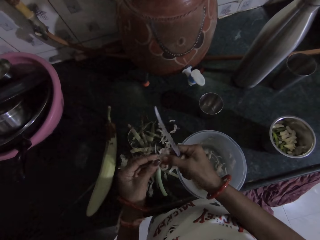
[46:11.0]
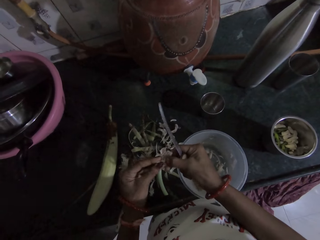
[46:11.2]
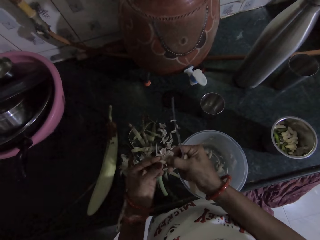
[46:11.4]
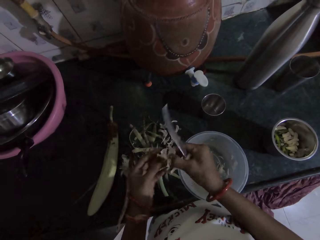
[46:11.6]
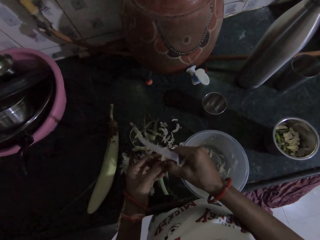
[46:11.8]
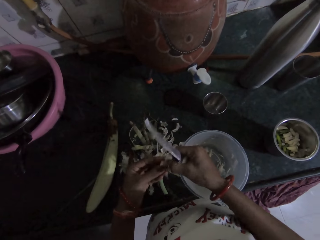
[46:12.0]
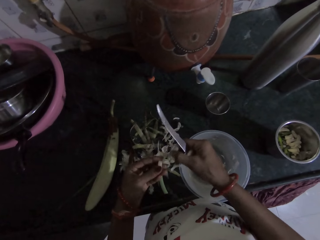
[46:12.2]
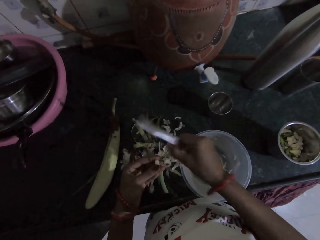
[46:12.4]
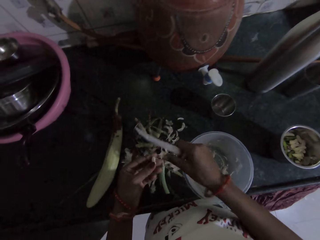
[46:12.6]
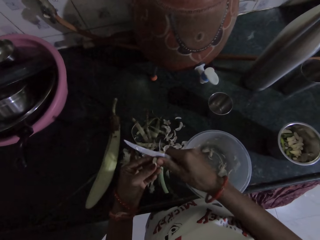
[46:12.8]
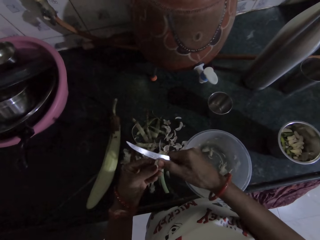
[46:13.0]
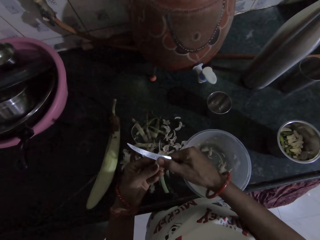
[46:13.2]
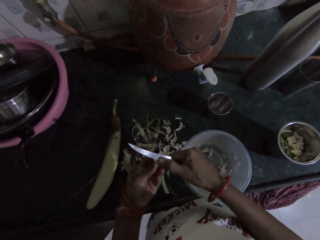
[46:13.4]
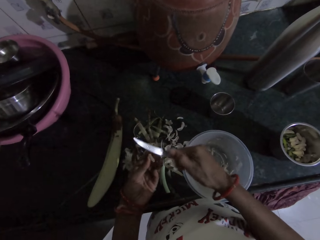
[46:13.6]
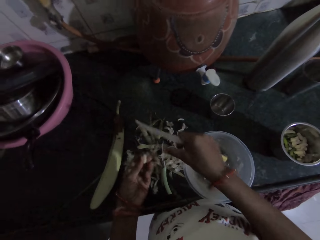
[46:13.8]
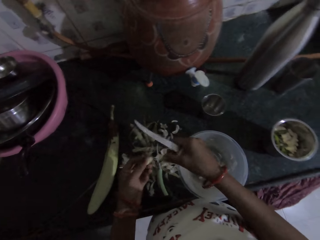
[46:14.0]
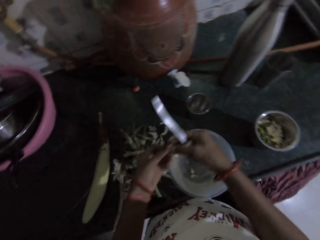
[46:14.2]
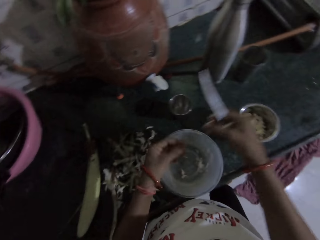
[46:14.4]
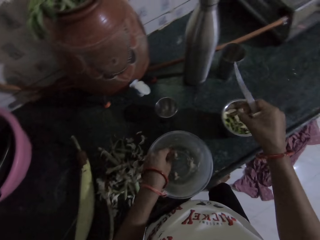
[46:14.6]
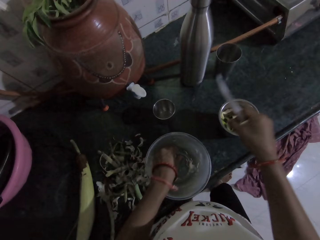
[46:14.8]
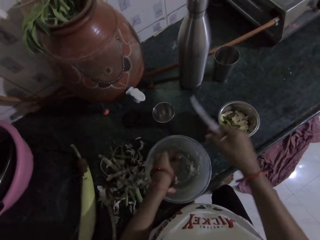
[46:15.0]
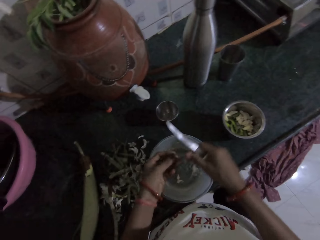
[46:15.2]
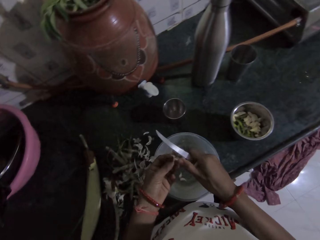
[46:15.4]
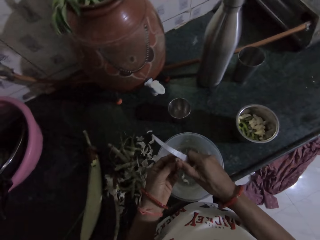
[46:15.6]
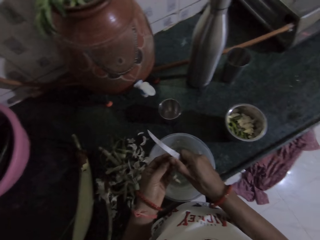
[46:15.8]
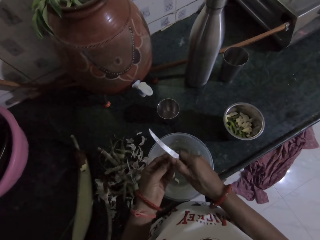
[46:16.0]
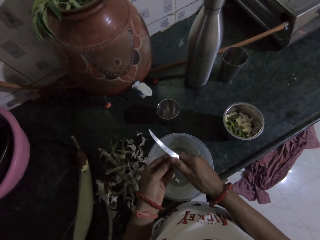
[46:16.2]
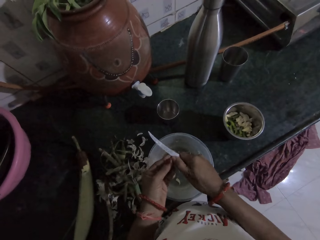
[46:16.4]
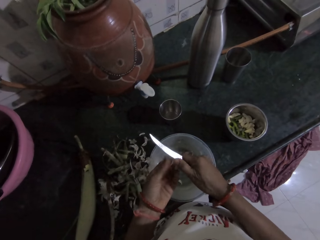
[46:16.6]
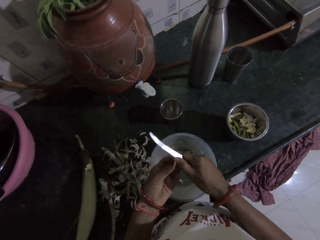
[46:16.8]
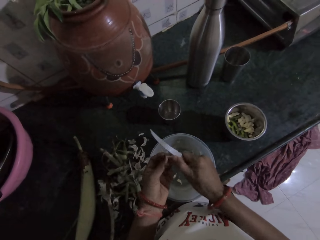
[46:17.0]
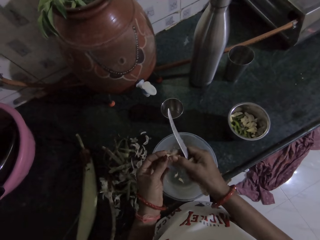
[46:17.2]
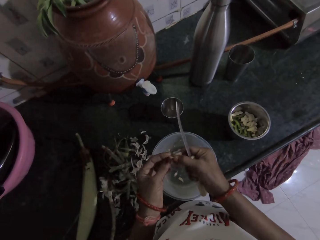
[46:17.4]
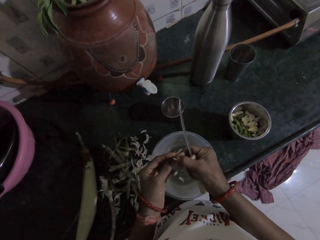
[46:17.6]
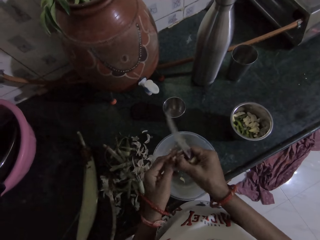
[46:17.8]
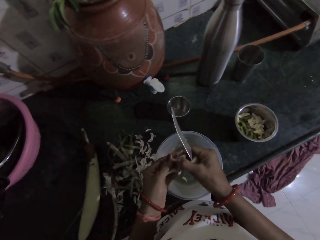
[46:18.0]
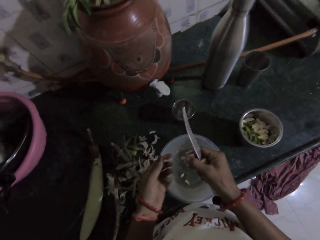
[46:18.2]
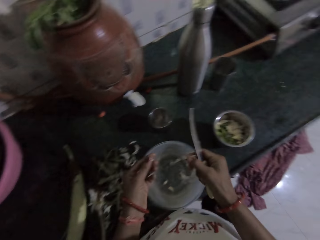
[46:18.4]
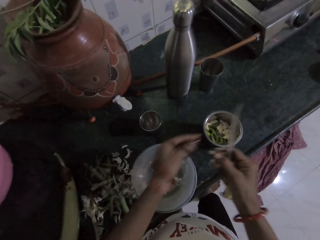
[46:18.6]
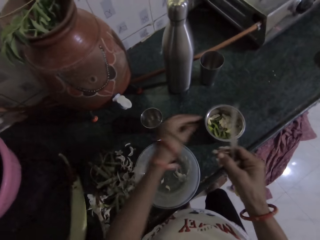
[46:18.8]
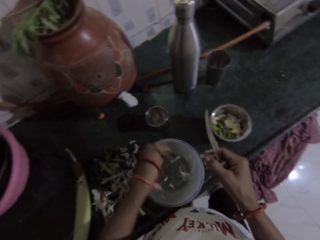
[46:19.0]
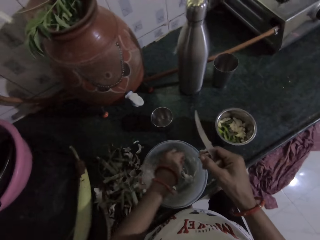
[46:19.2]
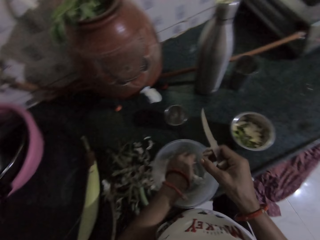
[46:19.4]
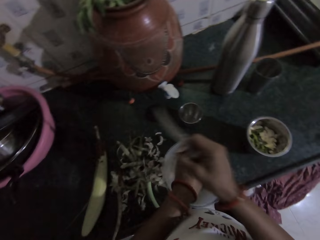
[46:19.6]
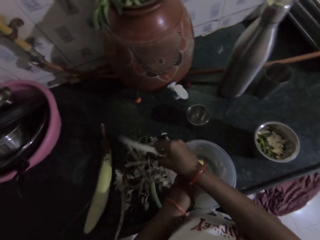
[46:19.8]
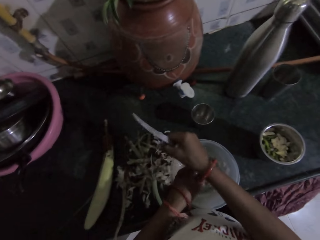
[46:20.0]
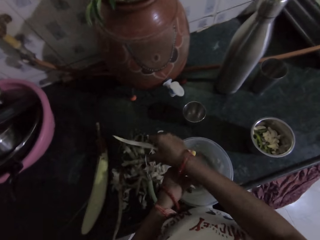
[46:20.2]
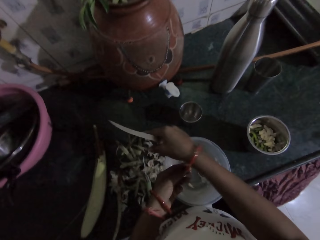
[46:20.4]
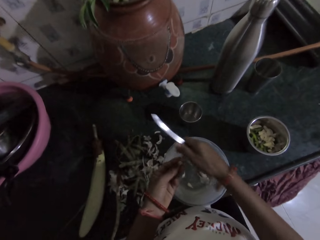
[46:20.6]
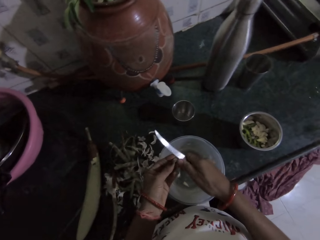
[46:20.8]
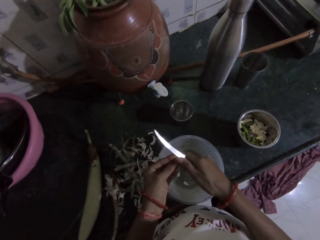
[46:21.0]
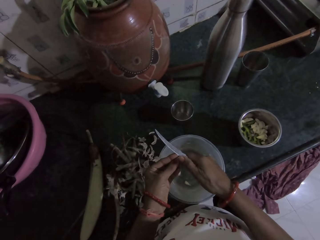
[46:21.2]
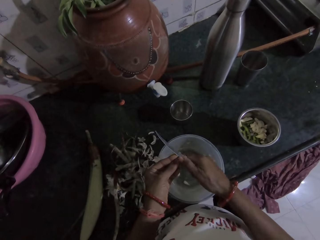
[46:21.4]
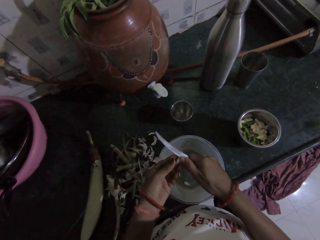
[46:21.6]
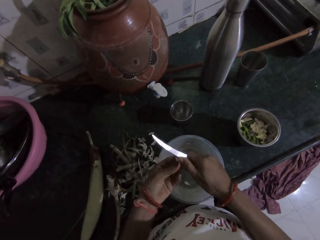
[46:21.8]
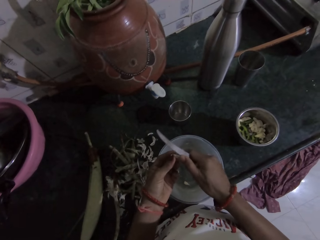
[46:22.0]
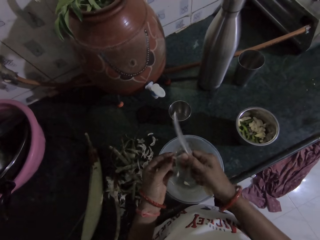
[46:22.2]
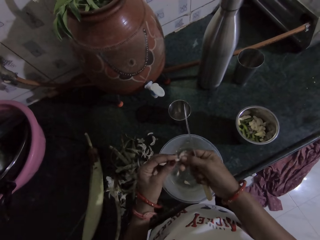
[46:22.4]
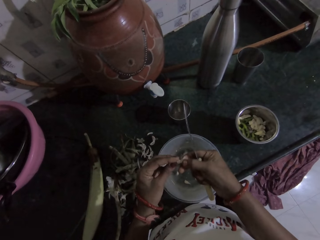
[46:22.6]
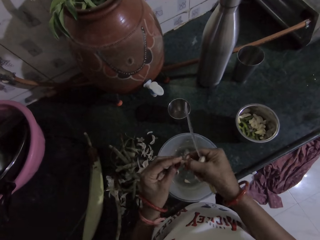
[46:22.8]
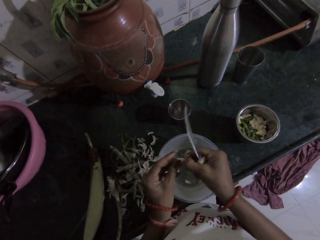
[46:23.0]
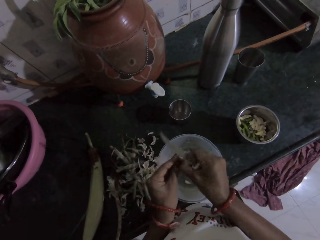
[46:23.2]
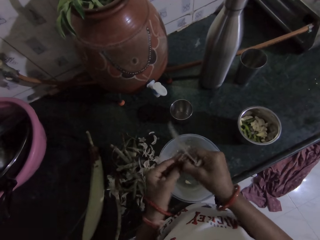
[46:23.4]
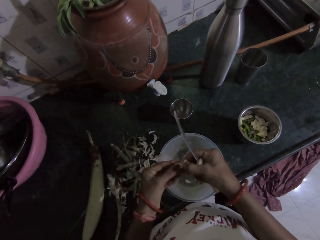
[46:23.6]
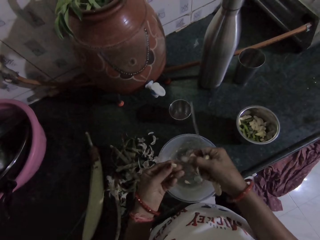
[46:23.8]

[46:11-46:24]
The camera wearer peels the garlic in her left hand with her right hand. She shakes off the garlic peels from her right hand on the countertop. She peels the garlic in her left hand with the knife in her right hand. She shakes off the garlic peels from her right hand on the countertop. She passes the peeled garlic from her left hand to her right hand. She drops the peeled garlic in the blender container on the countertop with her right hand. She picks up a garlic from the container on the countertop with her left hand. She peels the garlic in her left hand with the knife in her right hand. She peels the garlic in her left hand with her right hand. She throws the peeled garlic in her left hand into the blender container on the countertop. She picks up a garlic from the container on the countertop with her left hand. She shakes off the garlic peels from her right hand on the countertop. She peels the garlic in her left hand with the knife in her right hand. She peels the garlic in her left hand with her right hand.

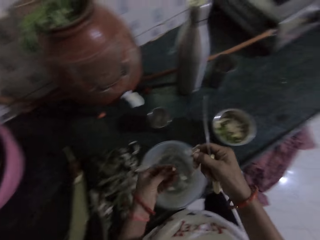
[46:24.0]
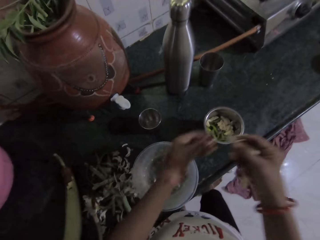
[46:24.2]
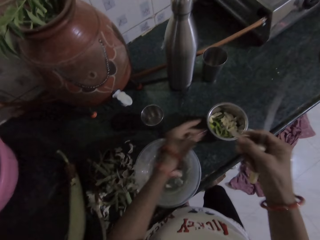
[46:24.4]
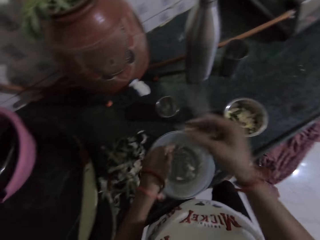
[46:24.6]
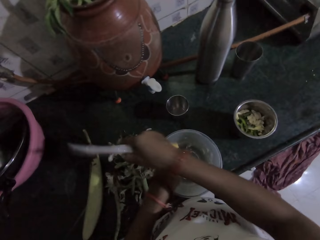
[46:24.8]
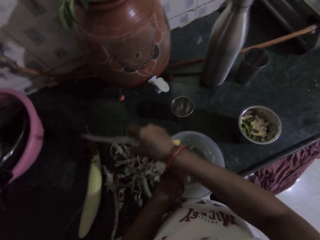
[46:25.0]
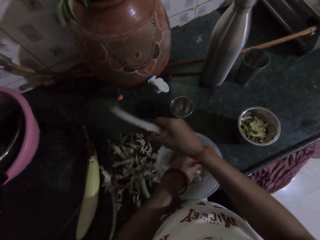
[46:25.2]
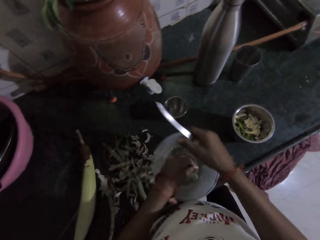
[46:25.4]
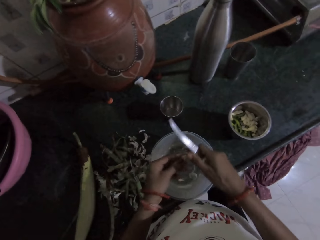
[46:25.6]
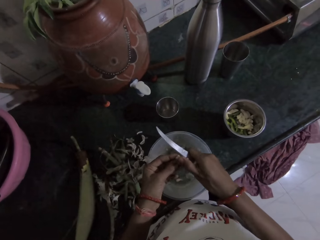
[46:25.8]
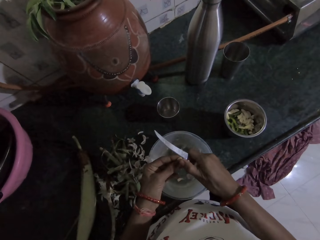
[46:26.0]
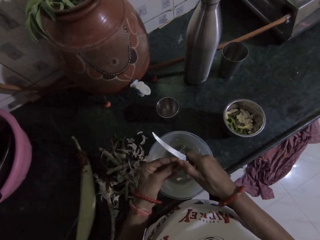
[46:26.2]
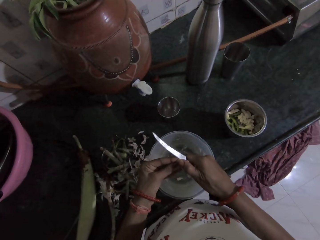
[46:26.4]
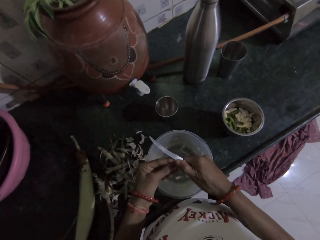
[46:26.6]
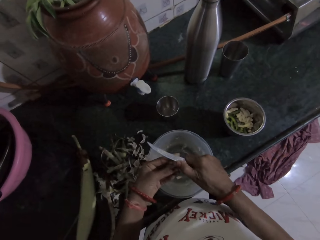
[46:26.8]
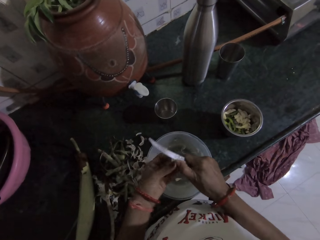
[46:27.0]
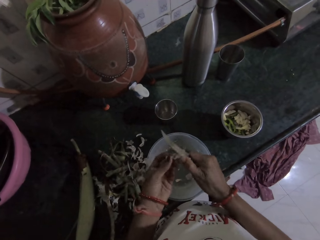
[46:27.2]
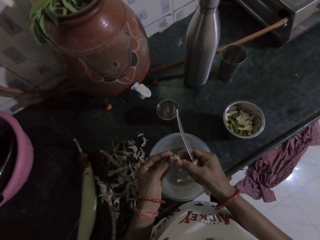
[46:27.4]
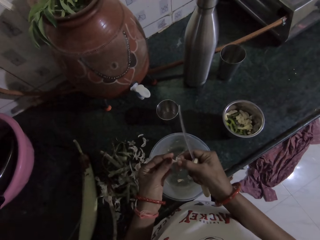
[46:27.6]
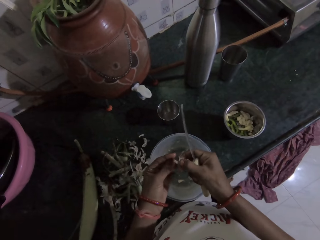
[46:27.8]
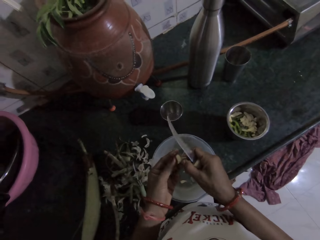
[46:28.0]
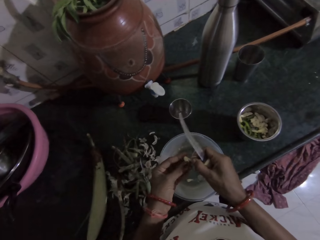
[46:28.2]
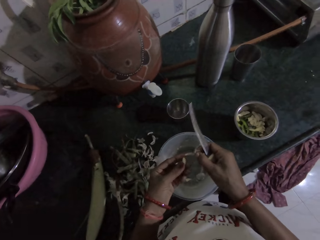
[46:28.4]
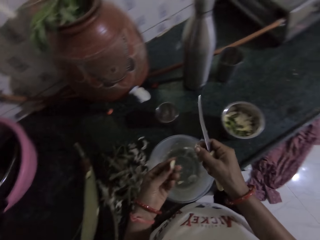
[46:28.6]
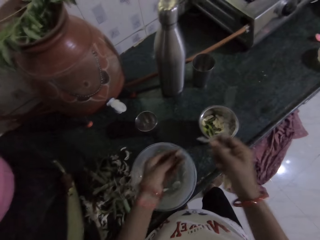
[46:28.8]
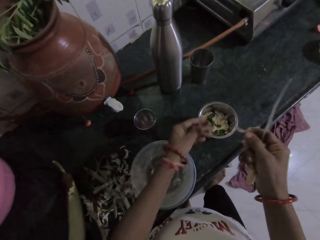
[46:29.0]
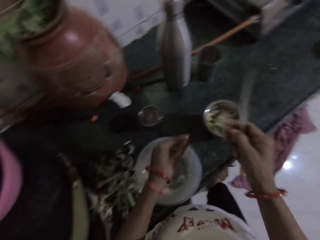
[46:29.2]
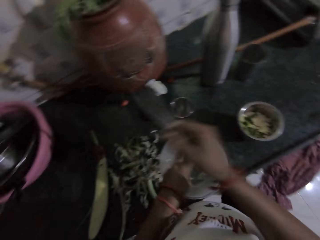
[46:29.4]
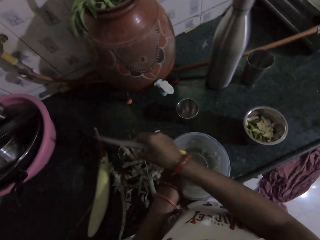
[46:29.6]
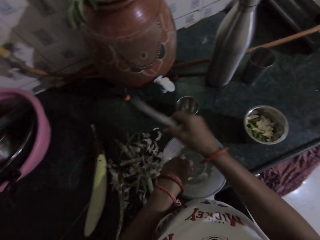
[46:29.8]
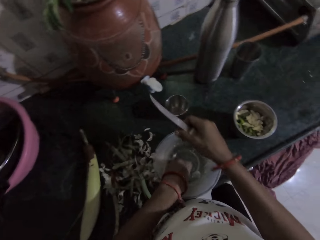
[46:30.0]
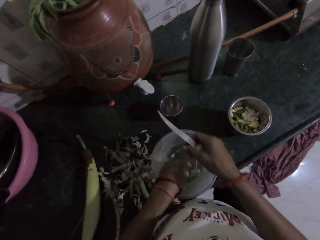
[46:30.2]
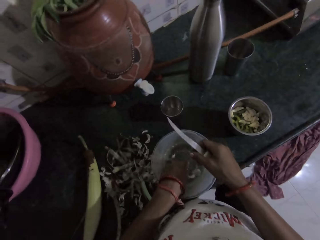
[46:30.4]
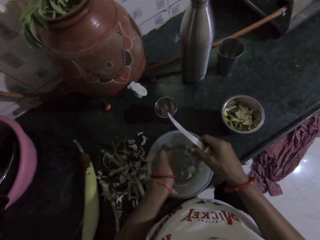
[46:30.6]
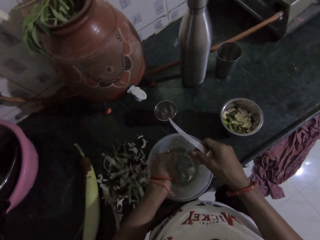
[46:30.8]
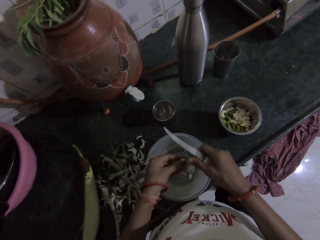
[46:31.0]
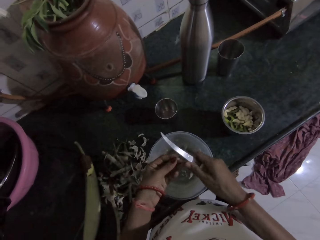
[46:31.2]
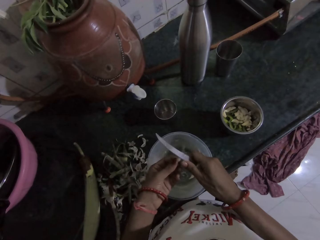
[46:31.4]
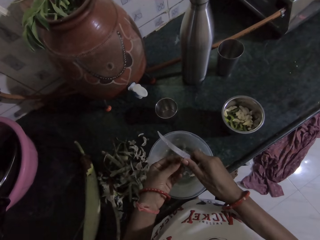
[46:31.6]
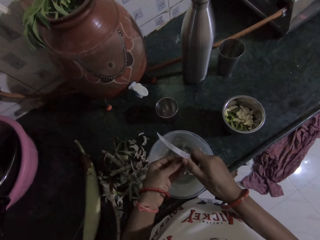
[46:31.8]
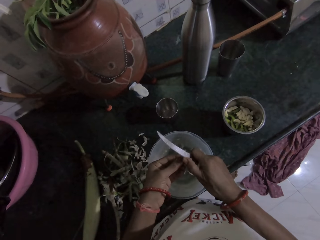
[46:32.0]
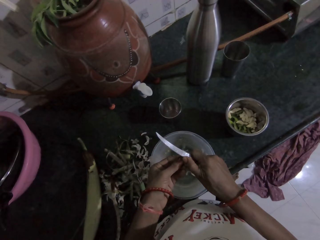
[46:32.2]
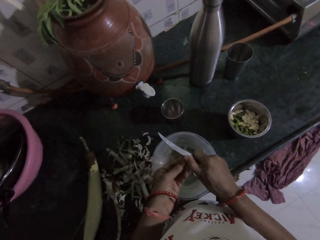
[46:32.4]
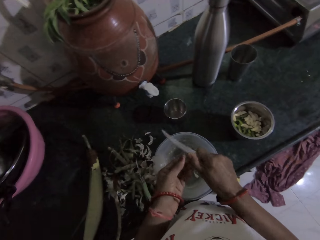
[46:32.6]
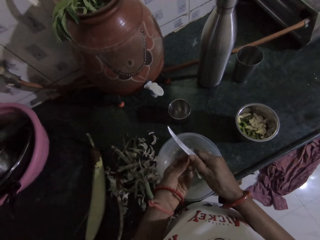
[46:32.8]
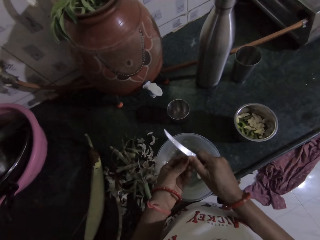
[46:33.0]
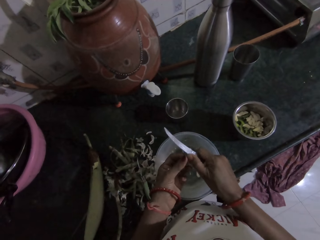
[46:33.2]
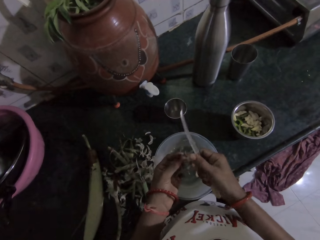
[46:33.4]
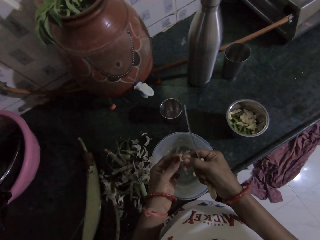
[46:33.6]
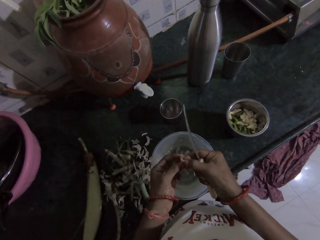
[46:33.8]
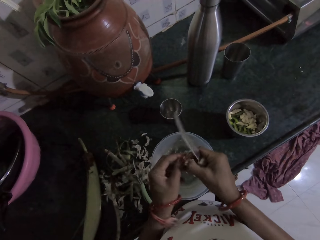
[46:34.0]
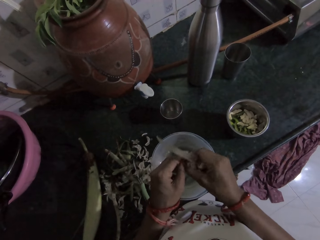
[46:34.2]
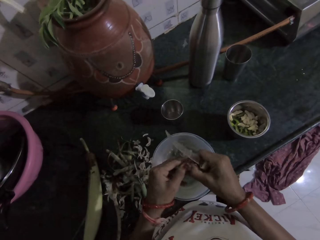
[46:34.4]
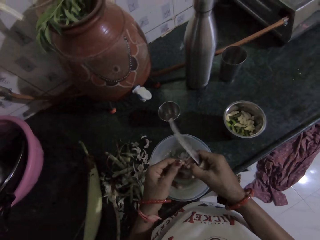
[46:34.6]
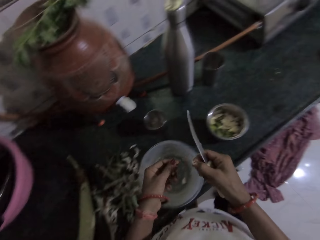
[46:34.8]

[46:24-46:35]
The camera wearer throws the peeled garlic in her left hand into the blender container on the countertop. She drops the garlic peel in her right hand on the countertop. She peels the garlic in her left hand with the knife in her right hand. She peels the garlic in her left hand with her right hand. She throws the peeled garlic in her left hand into the blender container on the countertop. She drops the garlic peel in her right hand on the countertop. She picks up a garlic from the container on the countertop with her left hand. She peels the garlic in her left hand with the knife in her right hand. She peels the garlic in her left hand with her right hand.
